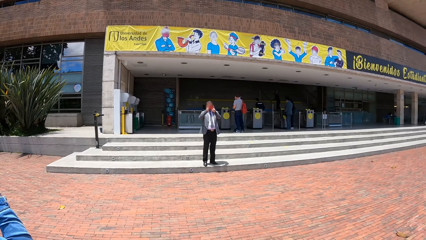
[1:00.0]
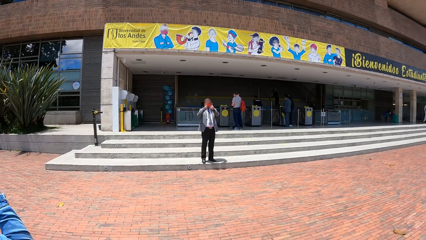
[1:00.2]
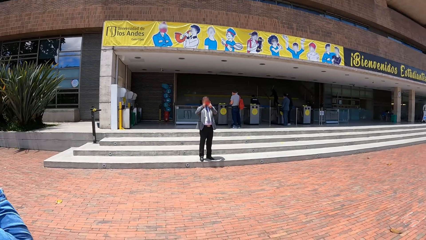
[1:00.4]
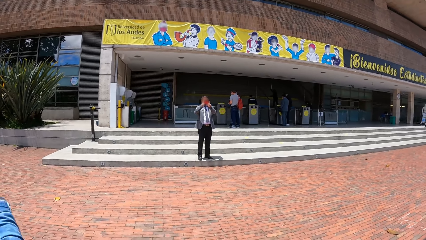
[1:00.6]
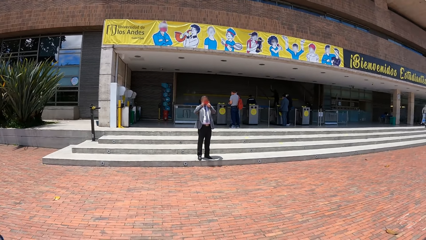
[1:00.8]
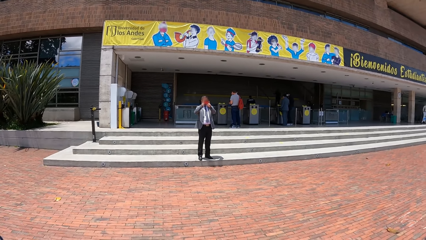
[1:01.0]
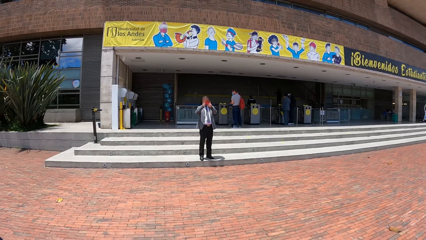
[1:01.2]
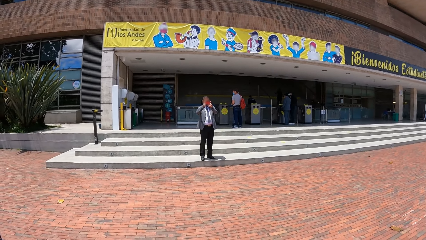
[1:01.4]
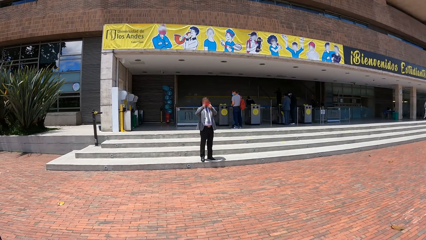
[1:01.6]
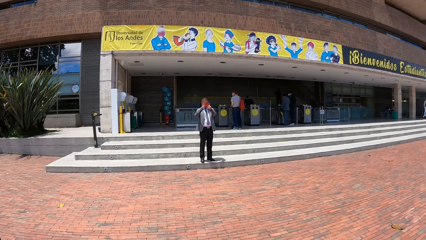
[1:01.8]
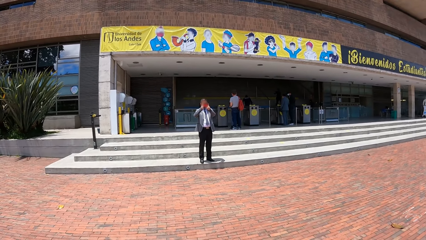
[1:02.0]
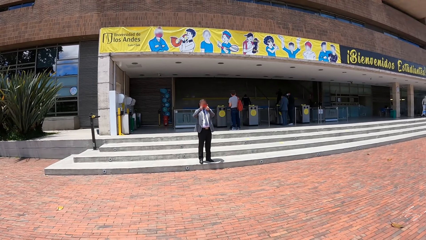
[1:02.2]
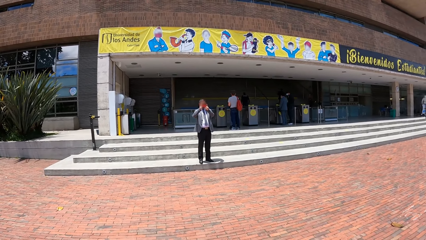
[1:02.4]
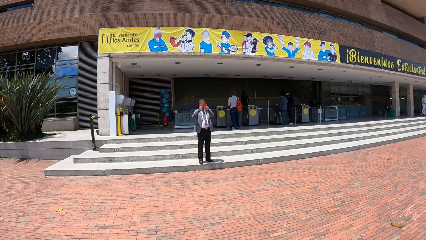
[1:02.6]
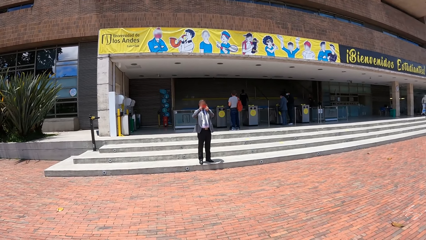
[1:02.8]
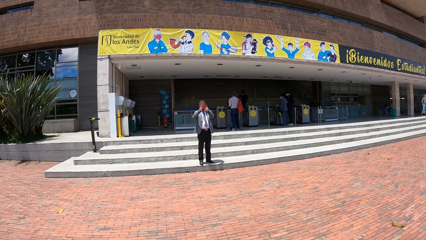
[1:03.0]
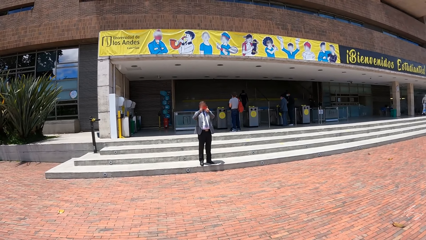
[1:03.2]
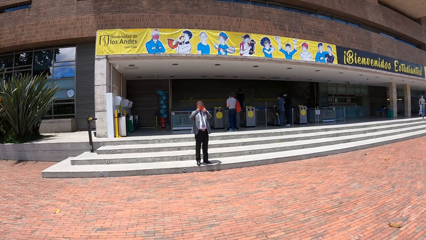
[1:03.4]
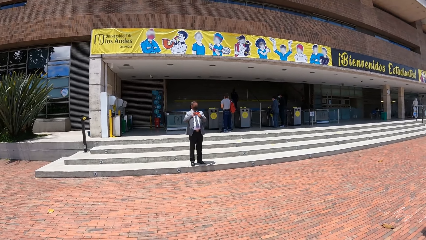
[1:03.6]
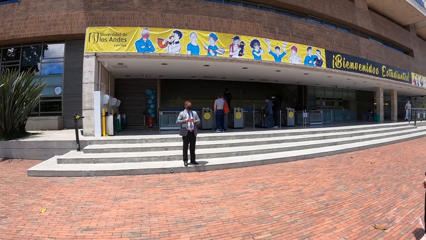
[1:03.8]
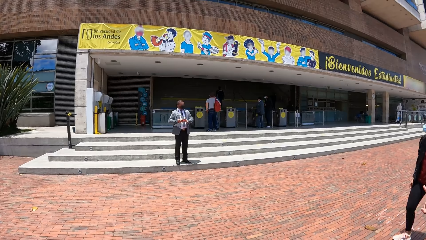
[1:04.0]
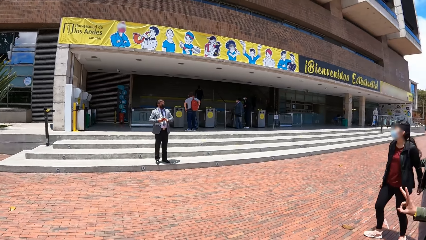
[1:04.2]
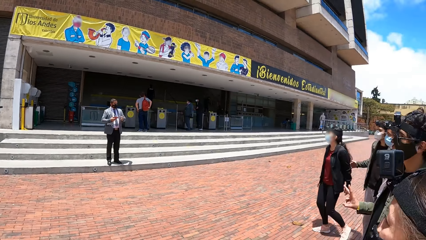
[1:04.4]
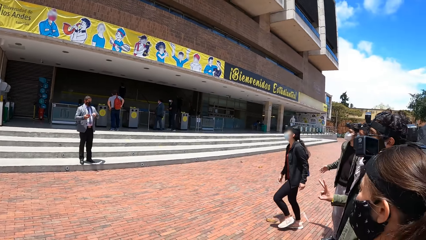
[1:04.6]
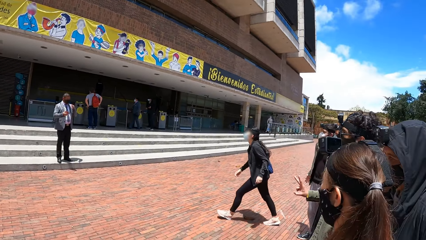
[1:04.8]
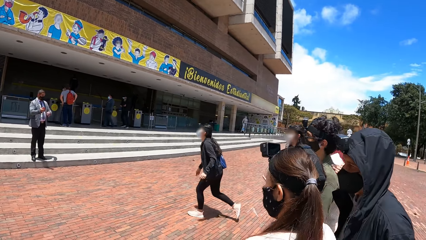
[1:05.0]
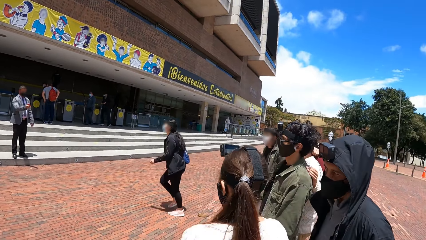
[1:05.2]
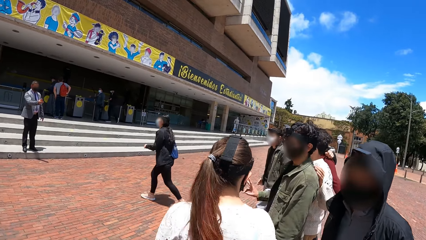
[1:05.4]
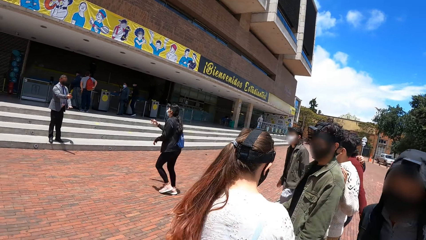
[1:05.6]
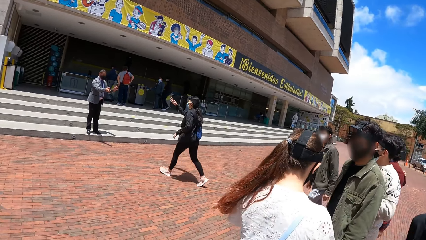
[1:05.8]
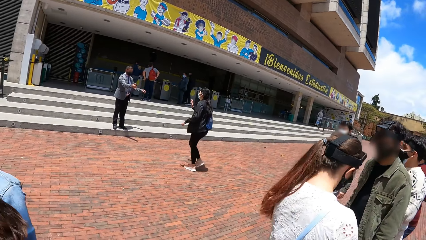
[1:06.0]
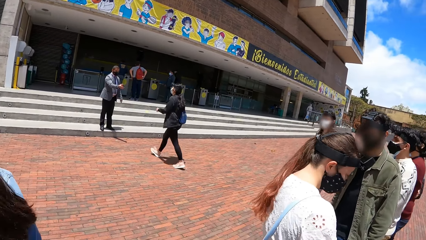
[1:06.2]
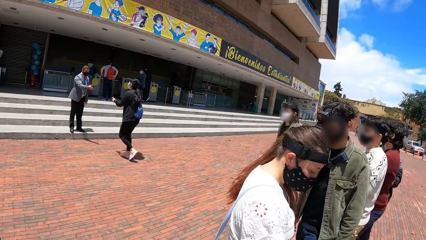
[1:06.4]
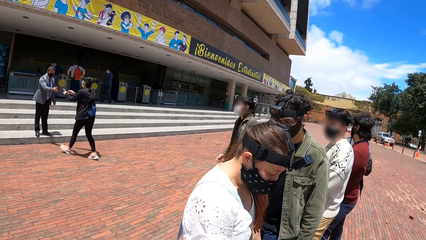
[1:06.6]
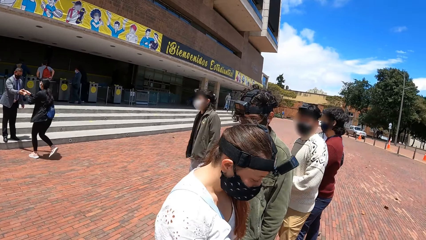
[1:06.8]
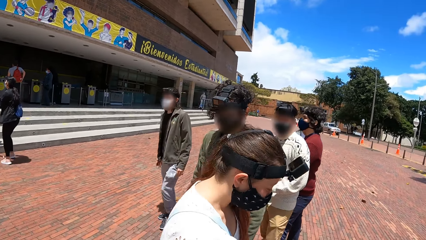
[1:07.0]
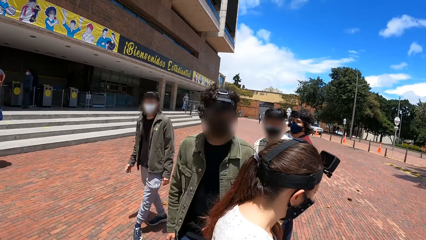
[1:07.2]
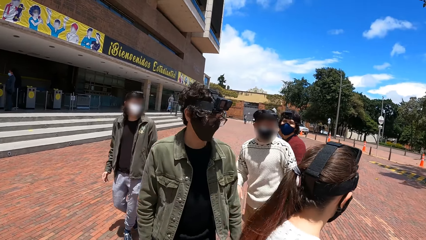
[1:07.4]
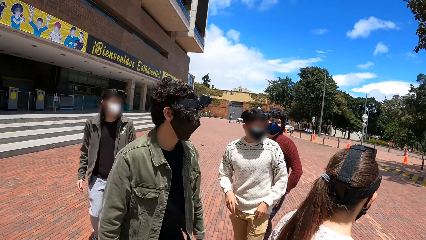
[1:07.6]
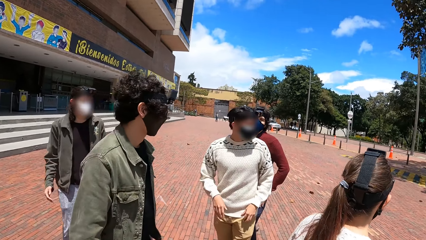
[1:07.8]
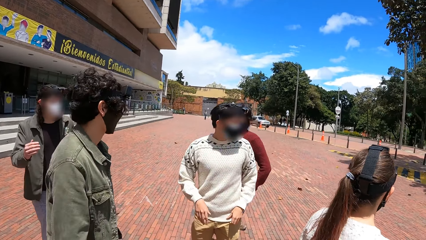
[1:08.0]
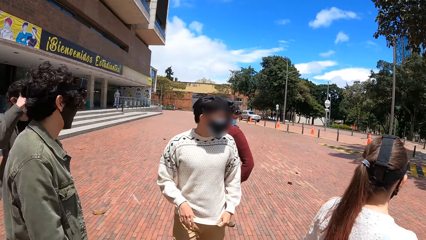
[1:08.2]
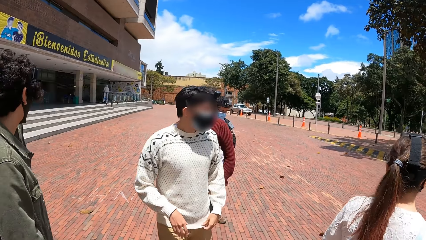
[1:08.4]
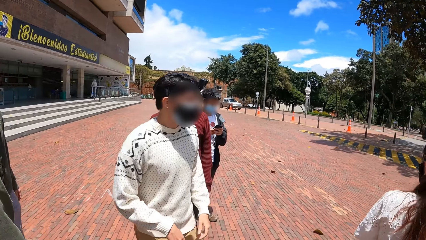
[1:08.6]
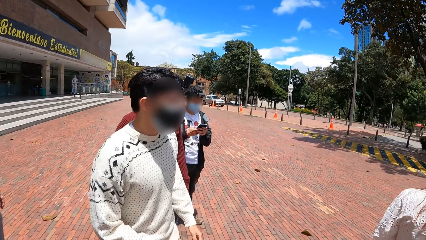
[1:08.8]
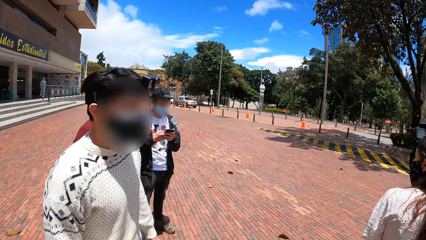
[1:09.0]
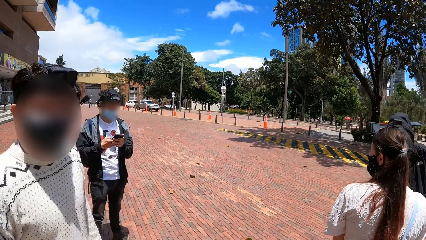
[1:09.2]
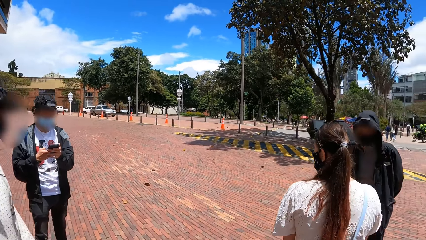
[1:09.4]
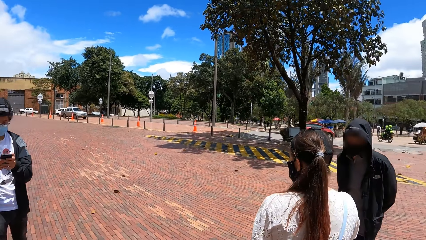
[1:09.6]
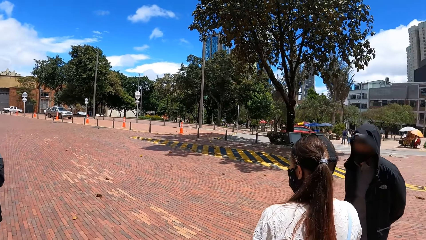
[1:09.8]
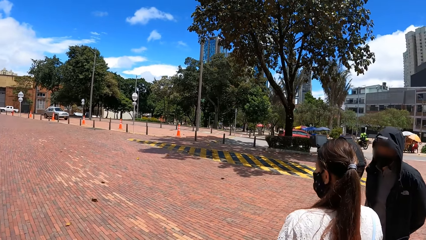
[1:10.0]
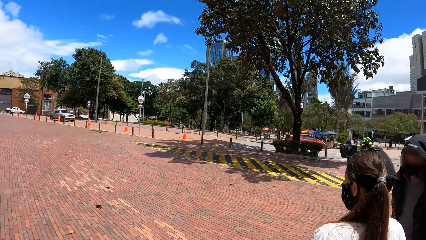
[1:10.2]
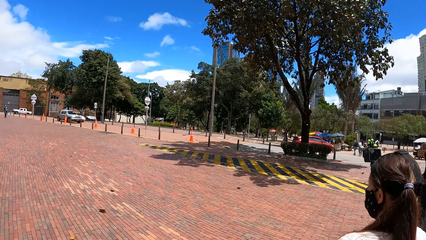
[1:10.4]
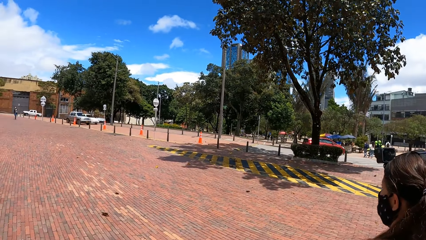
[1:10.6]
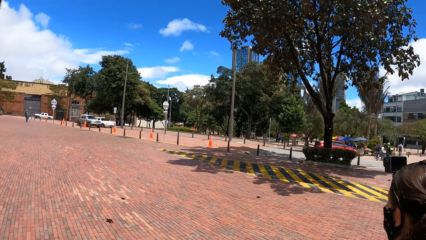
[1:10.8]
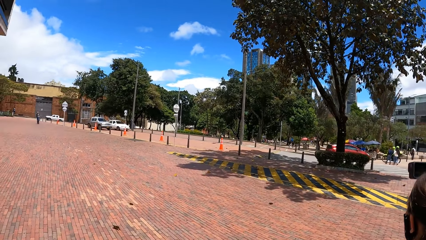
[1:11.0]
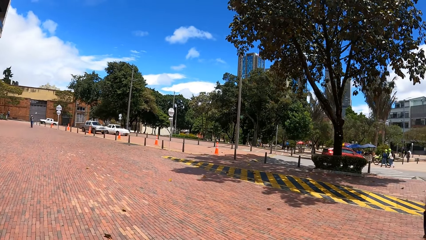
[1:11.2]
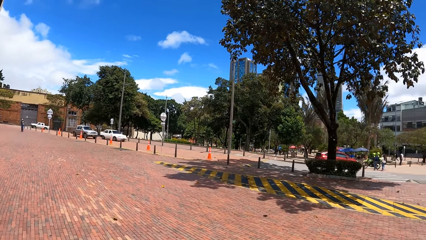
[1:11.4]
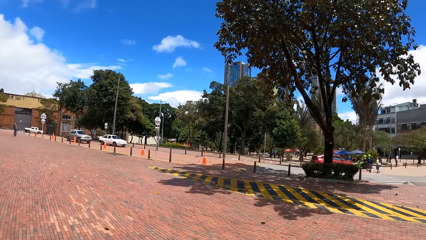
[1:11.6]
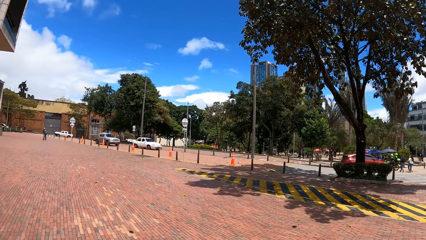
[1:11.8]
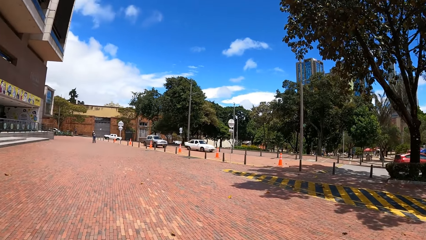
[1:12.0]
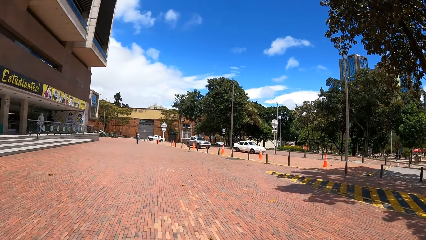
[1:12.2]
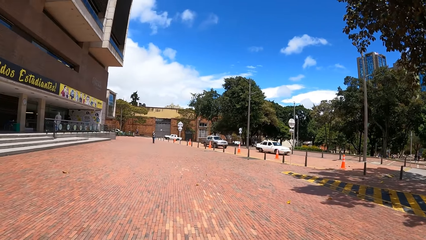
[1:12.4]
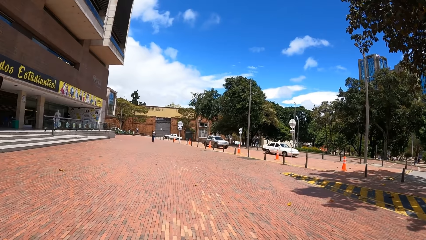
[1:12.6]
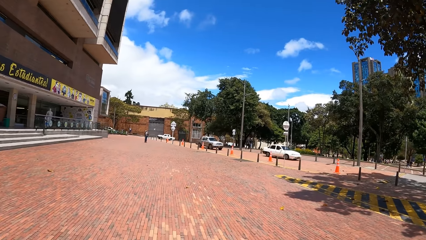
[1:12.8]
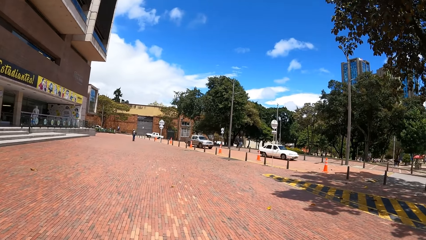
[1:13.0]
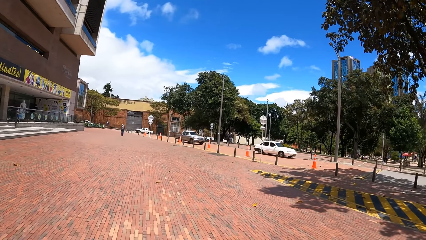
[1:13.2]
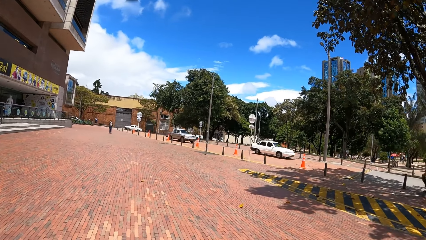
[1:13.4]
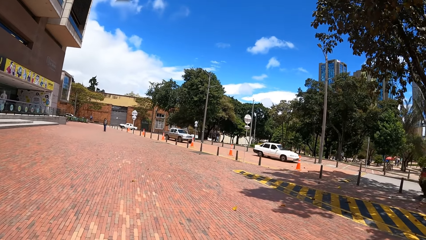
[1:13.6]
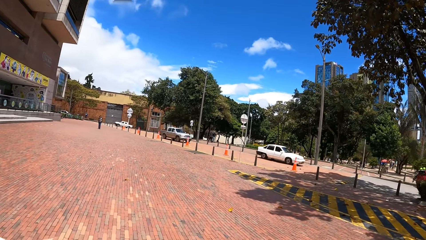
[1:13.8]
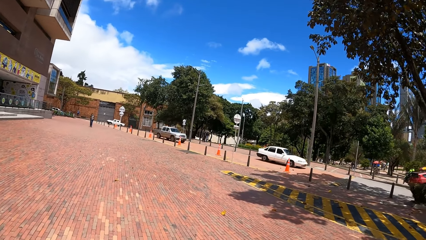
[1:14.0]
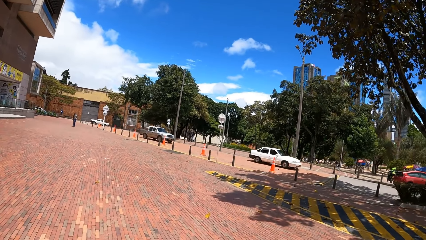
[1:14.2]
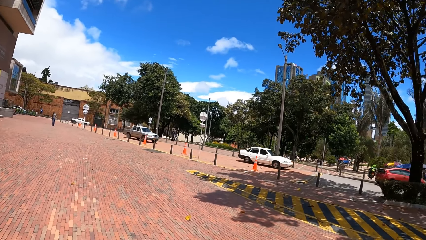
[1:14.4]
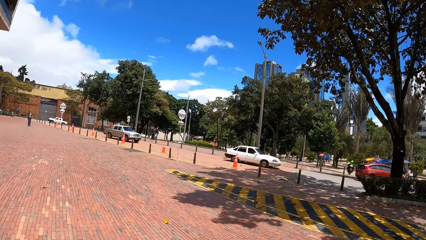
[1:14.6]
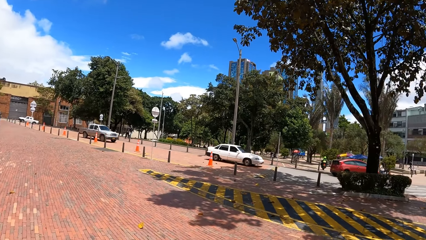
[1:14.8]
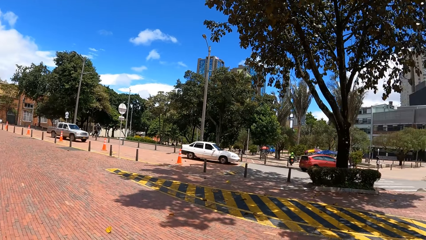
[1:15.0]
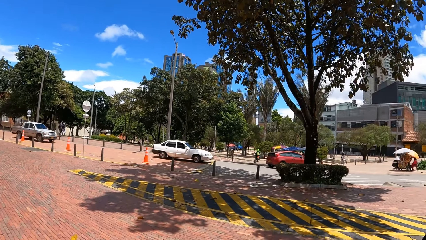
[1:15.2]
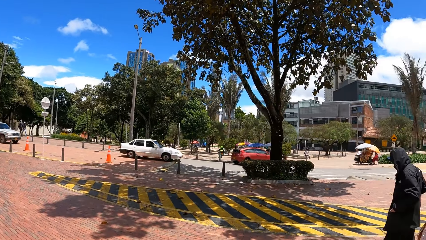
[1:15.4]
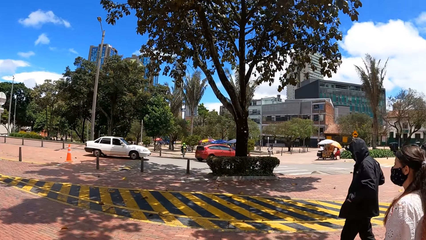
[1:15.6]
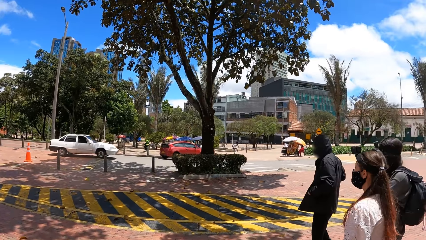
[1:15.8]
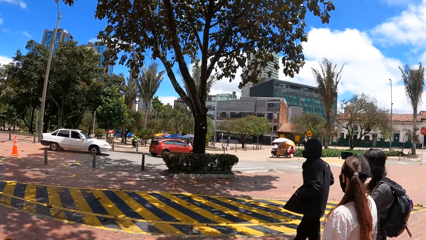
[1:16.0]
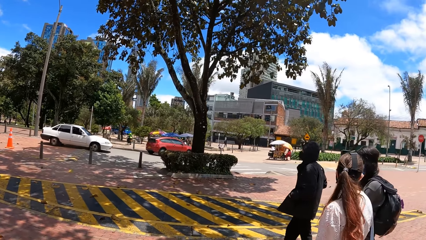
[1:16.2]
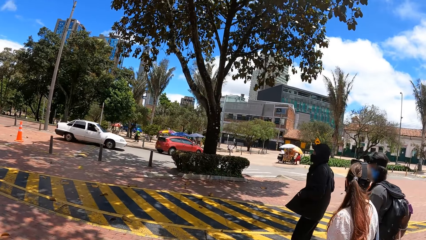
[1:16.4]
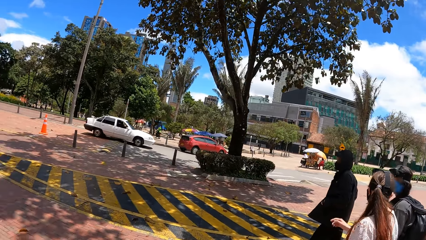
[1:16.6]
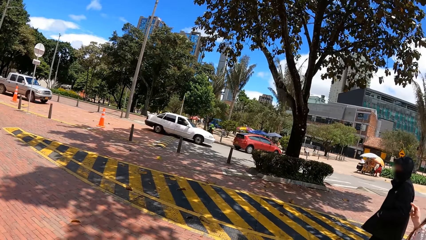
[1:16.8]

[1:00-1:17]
A man takes a picture with a phone and looks at the picture in the camera. A woman walks towards the man. The woman collects the mobile phone from the man with her hands. Another man walks around. Another man looks around. The camera wearer walks towards a side walk with the group of people. Another woman looks around.
